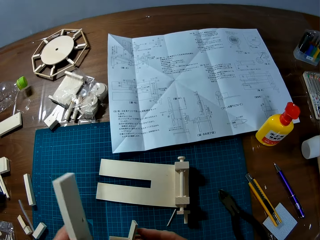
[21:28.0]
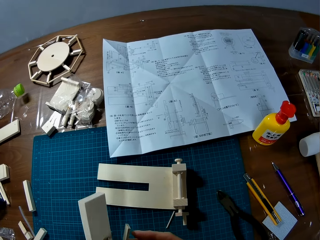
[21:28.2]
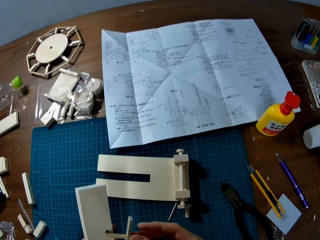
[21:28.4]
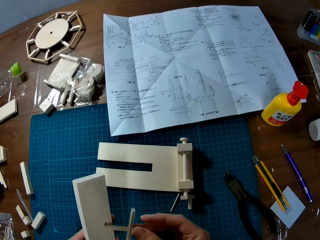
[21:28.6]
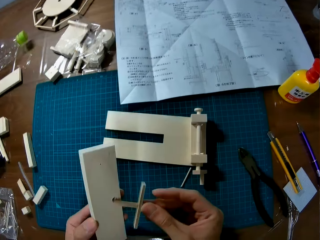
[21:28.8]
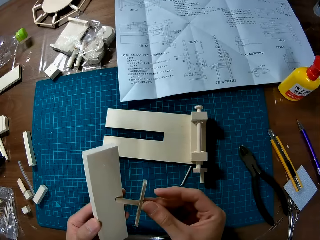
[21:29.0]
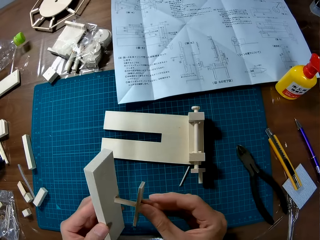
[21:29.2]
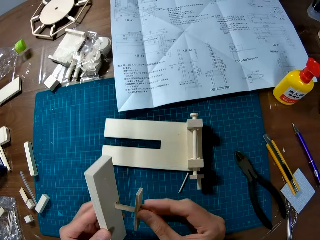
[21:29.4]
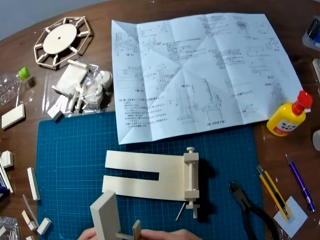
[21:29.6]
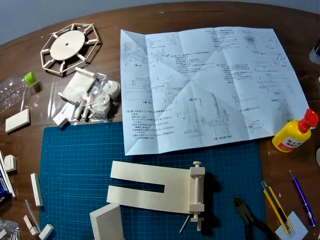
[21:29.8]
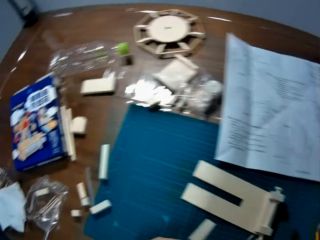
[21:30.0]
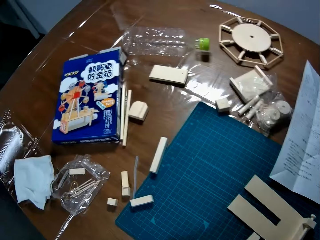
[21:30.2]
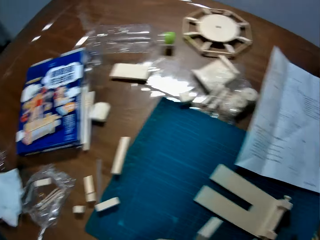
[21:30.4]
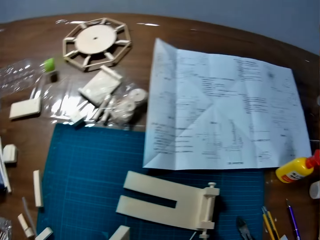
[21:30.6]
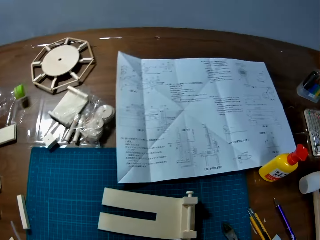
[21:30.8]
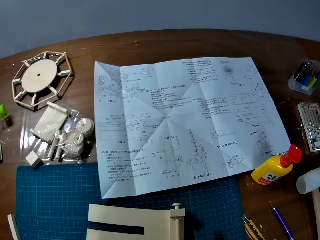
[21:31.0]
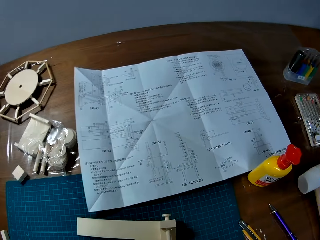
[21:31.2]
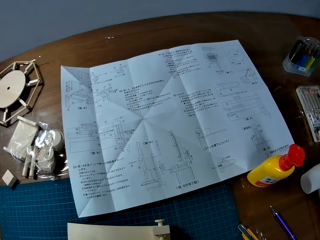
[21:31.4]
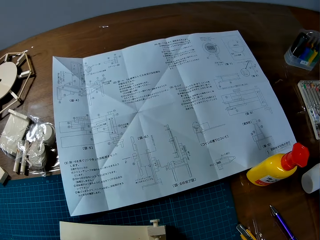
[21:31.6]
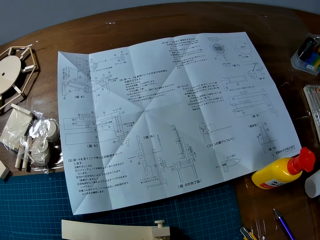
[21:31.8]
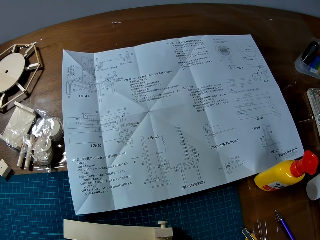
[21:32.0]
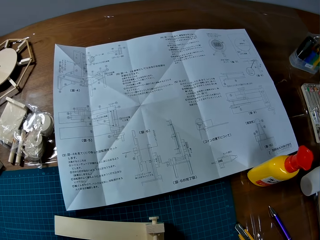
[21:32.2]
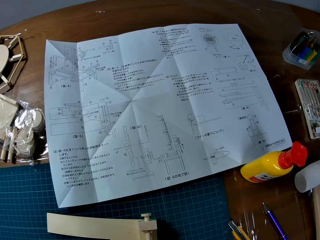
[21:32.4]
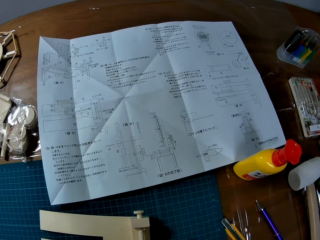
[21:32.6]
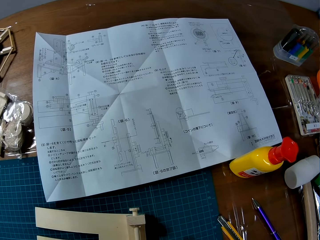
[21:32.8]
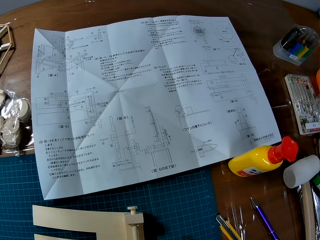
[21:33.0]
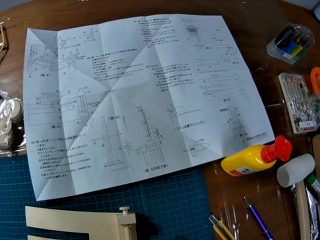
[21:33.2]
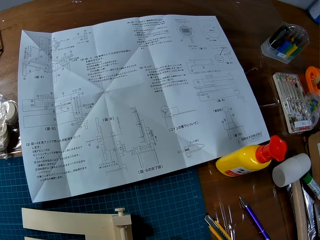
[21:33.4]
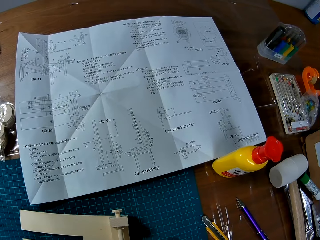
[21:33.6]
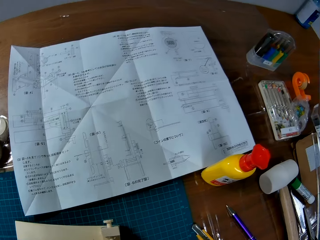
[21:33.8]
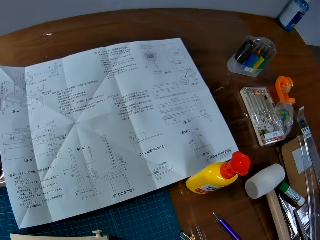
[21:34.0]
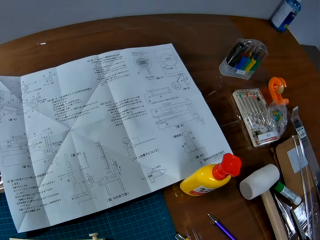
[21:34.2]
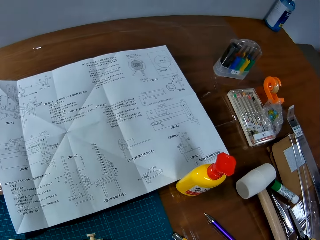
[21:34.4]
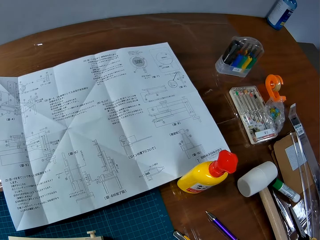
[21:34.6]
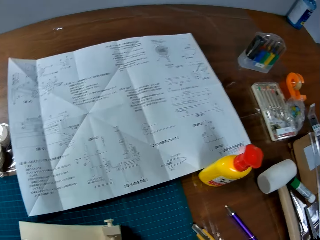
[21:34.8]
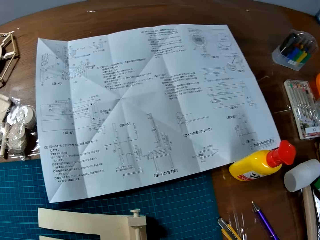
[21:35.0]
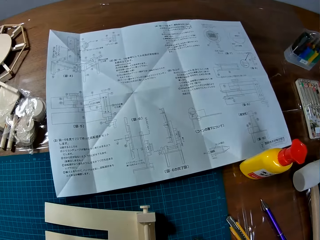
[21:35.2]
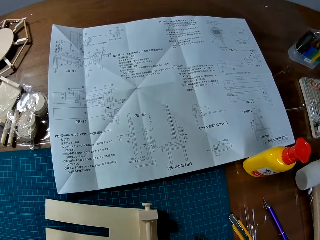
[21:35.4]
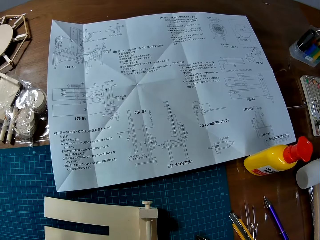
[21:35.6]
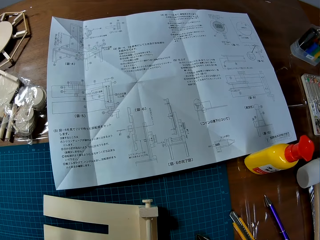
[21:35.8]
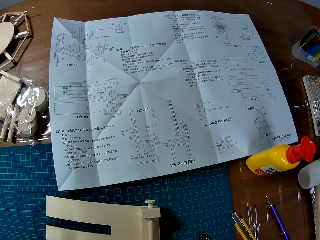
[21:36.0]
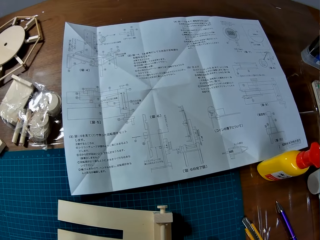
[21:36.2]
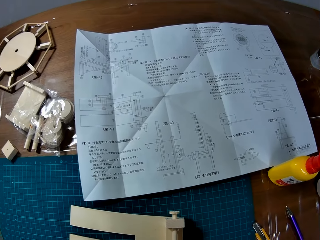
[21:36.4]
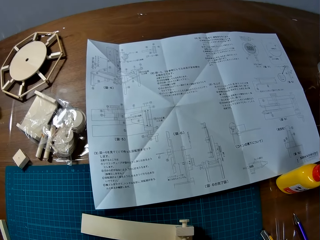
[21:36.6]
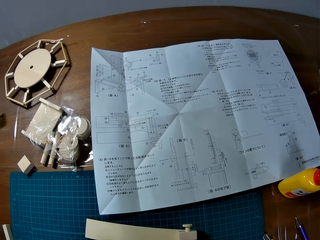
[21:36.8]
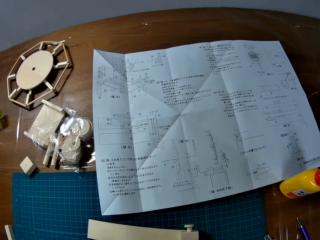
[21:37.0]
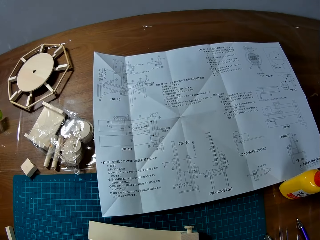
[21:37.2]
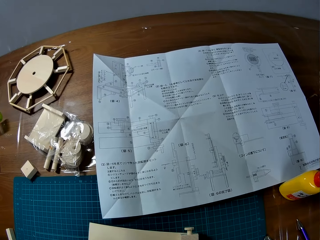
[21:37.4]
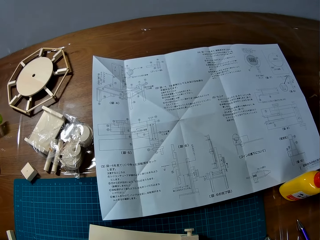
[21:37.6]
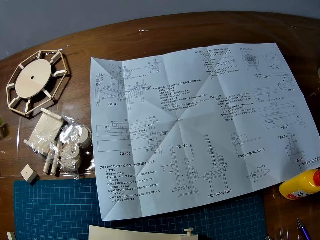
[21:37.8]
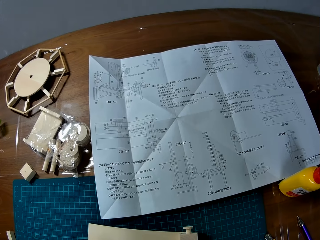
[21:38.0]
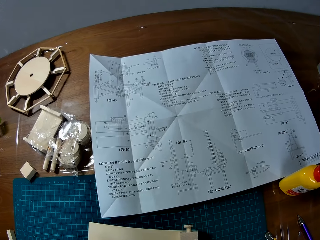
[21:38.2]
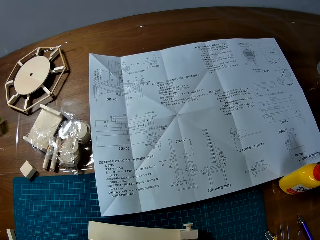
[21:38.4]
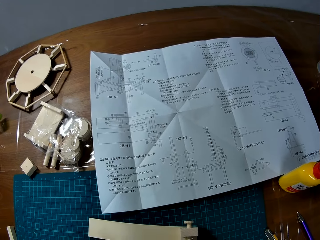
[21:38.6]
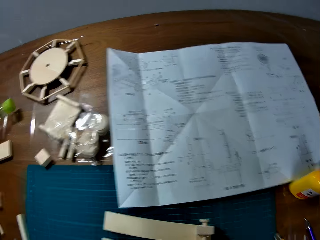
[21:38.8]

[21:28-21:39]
The camera wearer picks up pieces of paperboard. They fix the pieces of paperboard.

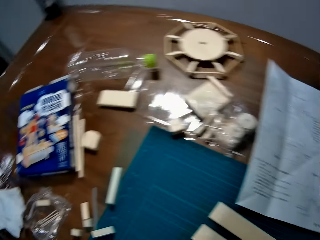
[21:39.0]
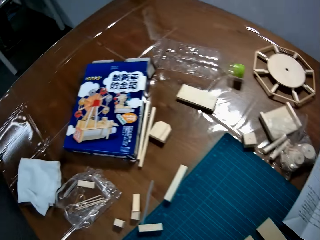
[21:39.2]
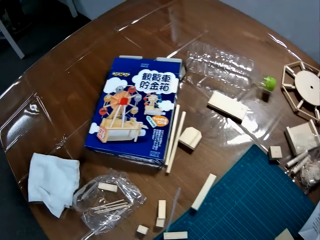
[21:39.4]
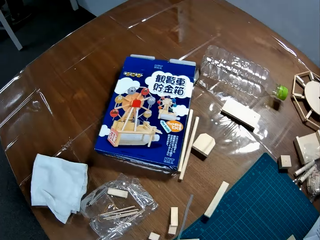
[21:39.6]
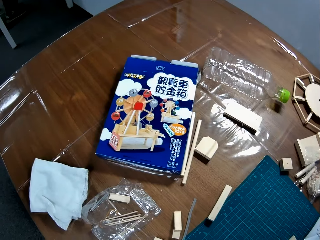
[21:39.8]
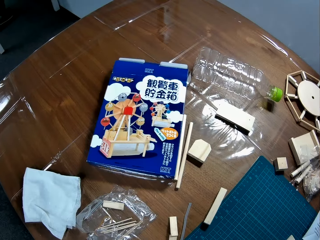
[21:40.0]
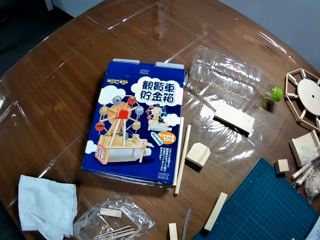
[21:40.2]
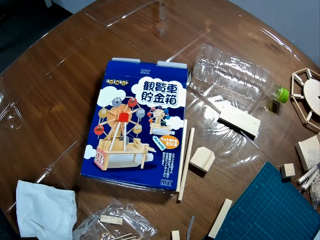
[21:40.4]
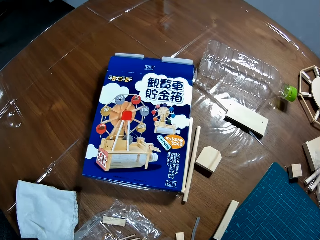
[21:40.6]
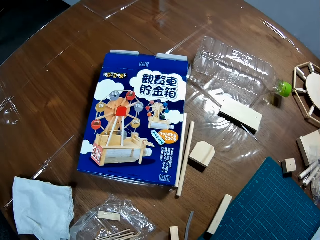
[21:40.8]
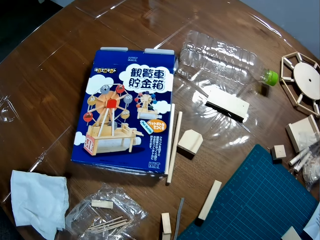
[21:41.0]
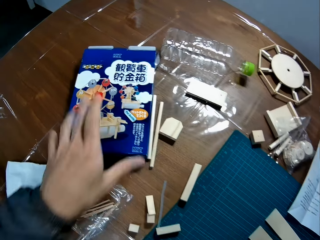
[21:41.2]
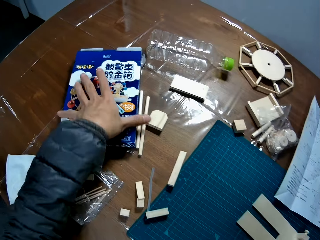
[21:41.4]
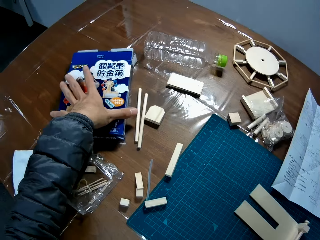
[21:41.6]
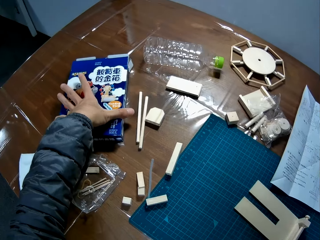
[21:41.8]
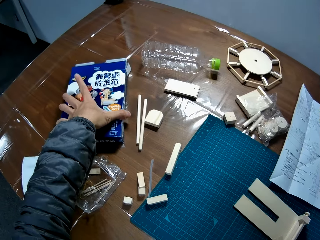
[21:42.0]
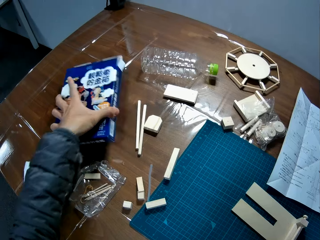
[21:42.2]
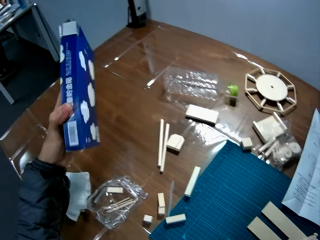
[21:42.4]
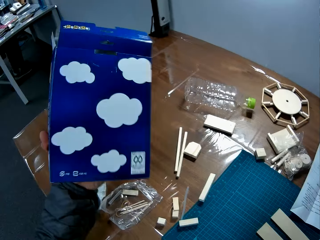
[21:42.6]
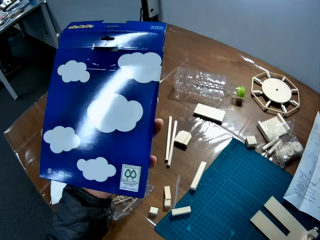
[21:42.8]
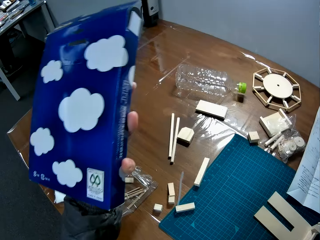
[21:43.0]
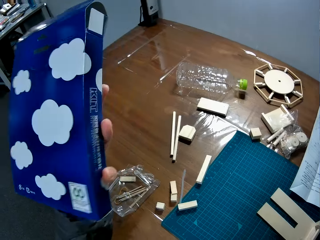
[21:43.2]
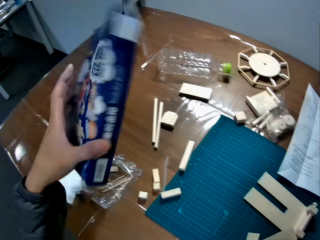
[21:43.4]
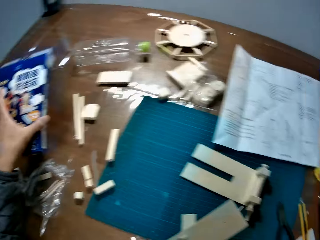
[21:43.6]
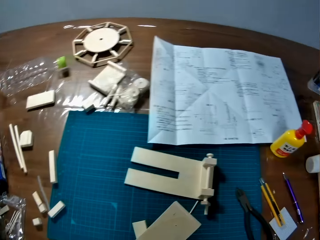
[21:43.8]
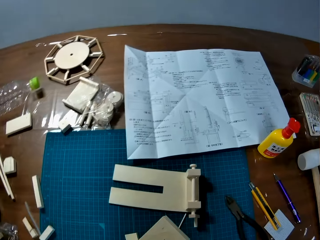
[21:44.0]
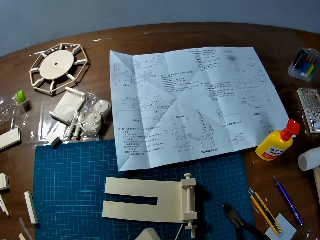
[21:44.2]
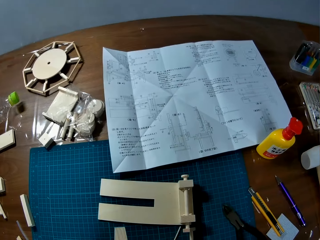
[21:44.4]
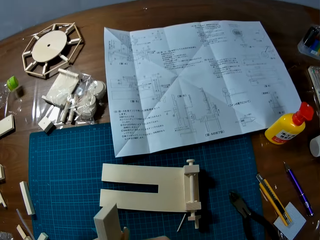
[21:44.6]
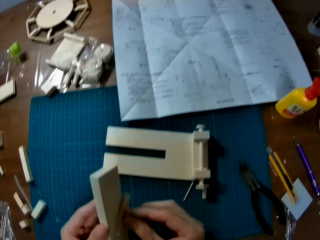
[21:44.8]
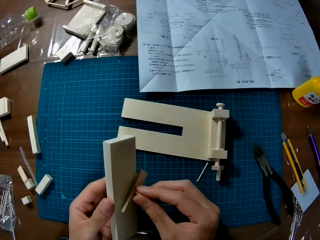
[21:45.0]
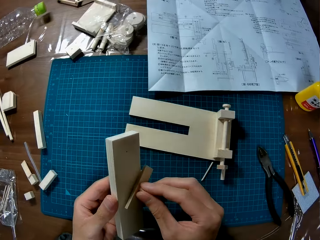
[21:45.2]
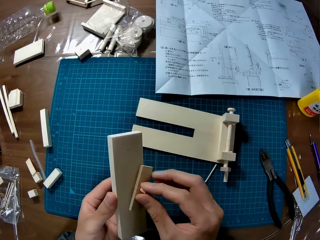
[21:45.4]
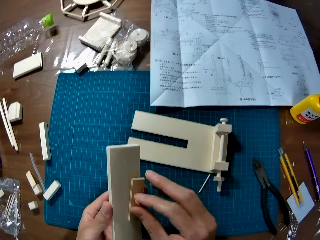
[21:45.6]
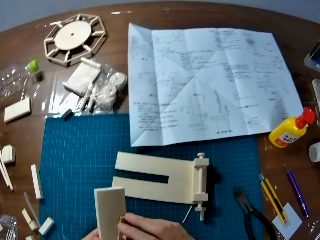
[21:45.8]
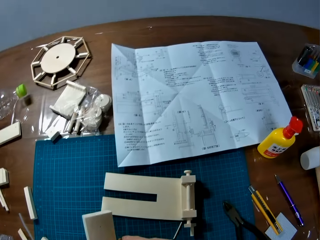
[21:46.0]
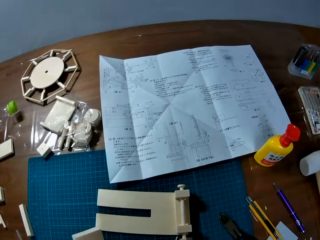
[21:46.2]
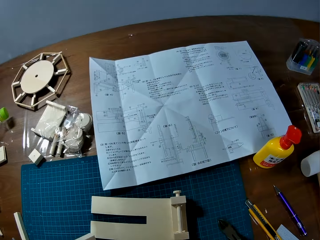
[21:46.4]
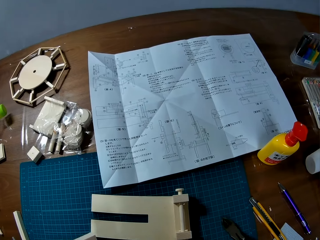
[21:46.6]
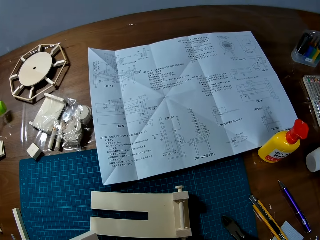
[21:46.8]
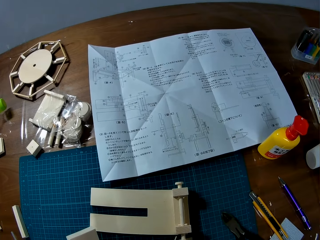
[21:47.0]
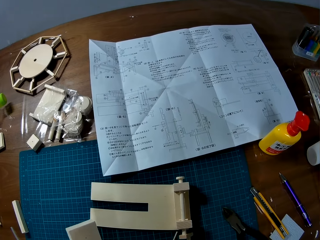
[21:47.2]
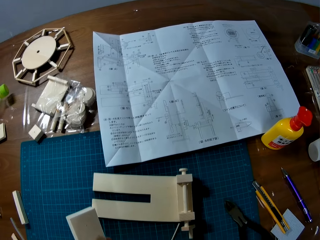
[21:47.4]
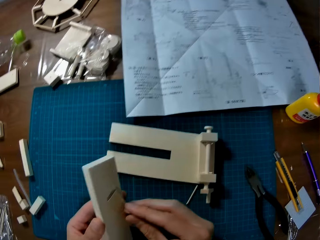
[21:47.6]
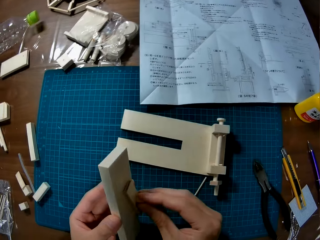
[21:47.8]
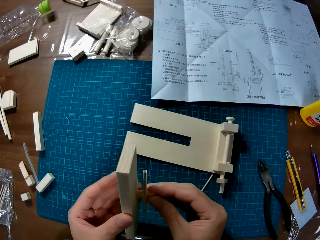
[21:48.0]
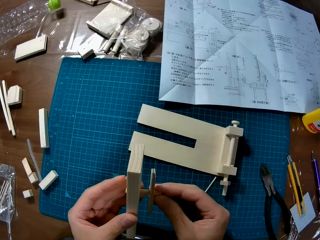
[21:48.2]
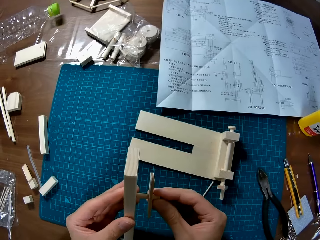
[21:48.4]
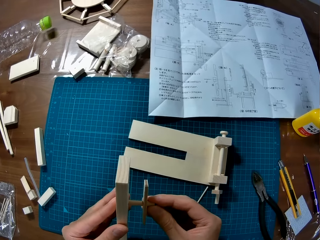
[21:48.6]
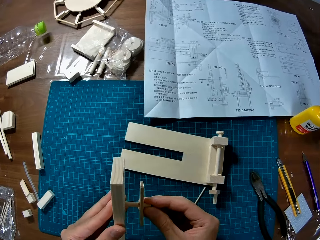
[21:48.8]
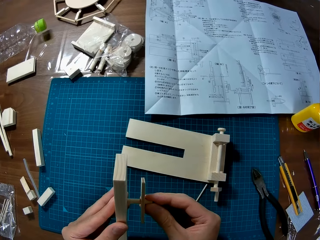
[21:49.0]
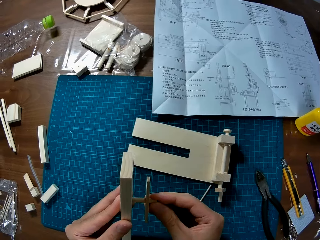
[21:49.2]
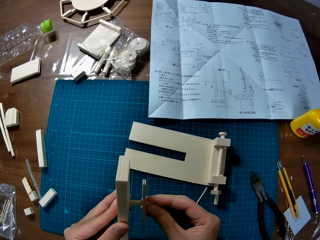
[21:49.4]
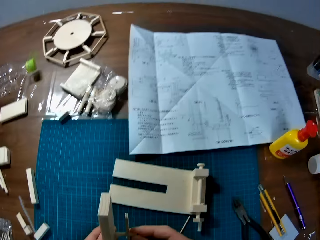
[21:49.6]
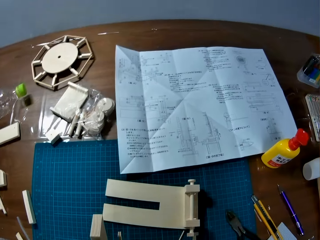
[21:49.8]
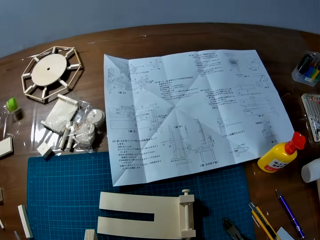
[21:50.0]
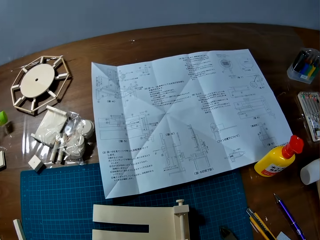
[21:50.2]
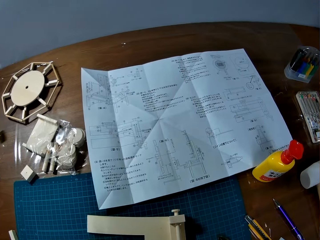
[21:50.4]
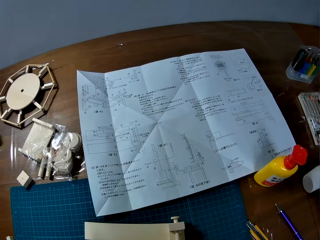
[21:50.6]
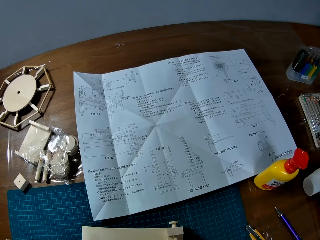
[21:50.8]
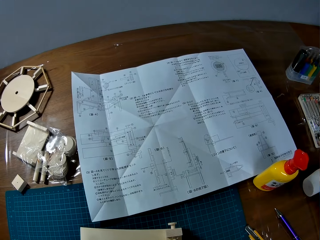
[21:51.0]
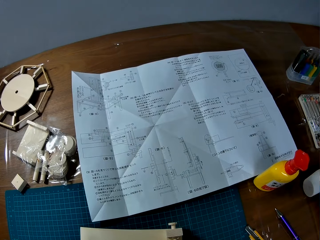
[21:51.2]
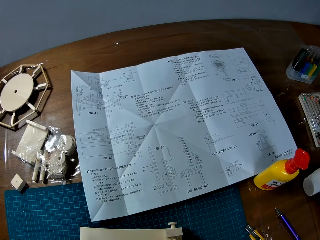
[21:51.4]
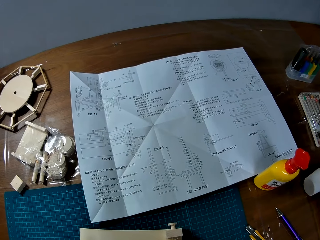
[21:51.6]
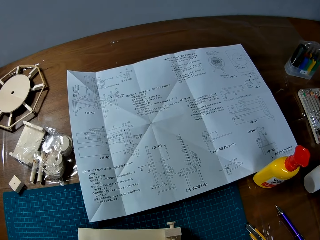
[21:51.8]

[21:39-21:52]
The camera wearer picks up a box. They put the box on the table. They hold pieces of paperboard. They adjust the wood pieces. They look at the paper.
